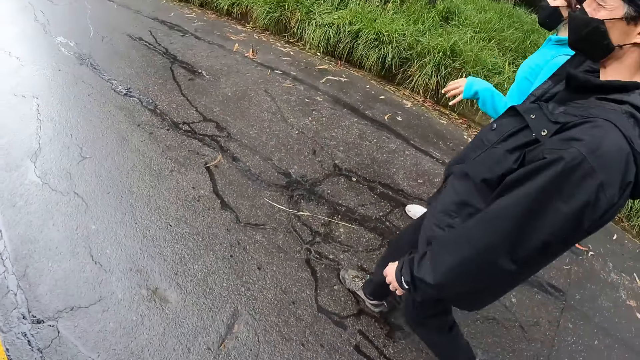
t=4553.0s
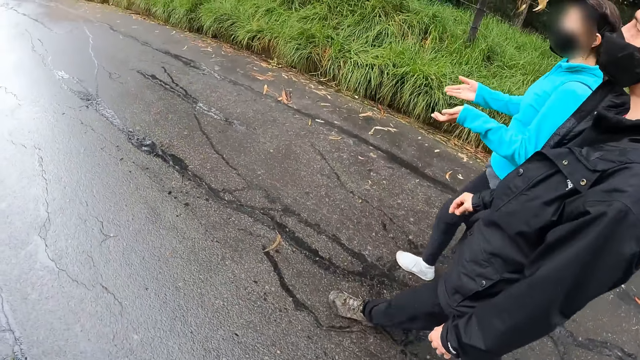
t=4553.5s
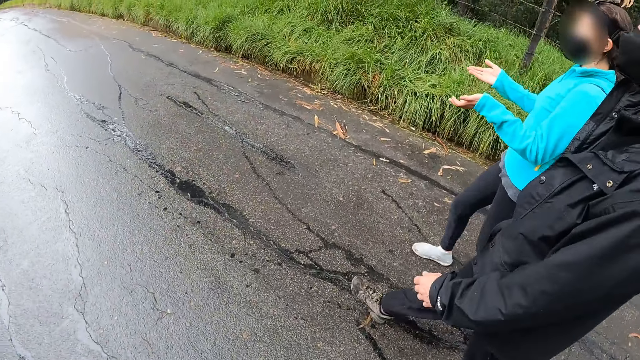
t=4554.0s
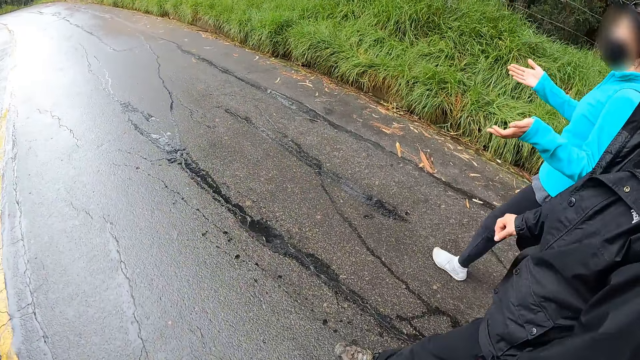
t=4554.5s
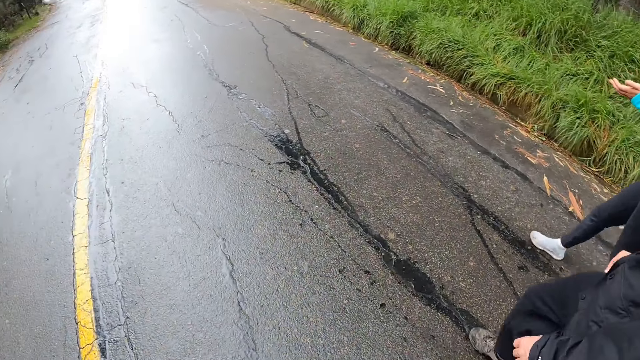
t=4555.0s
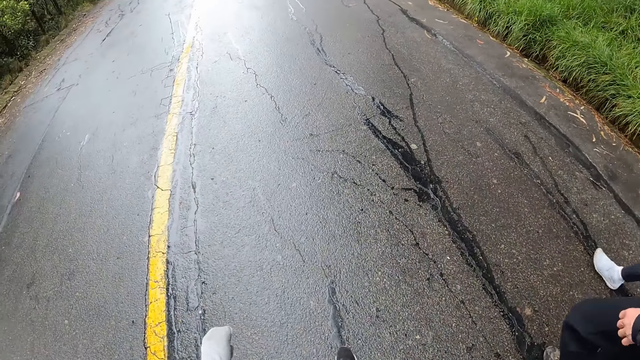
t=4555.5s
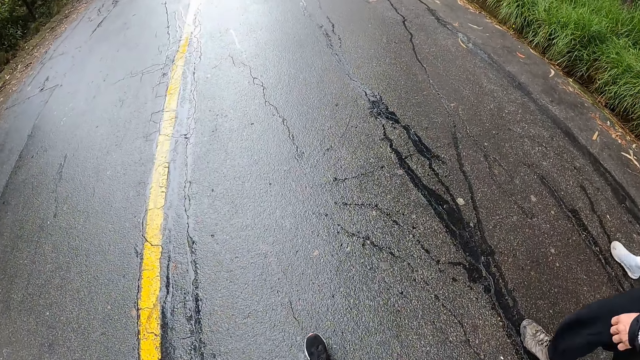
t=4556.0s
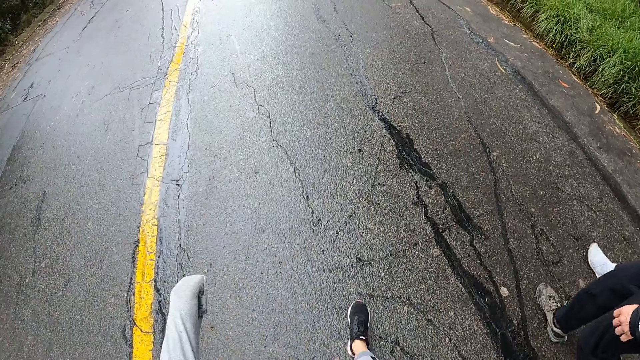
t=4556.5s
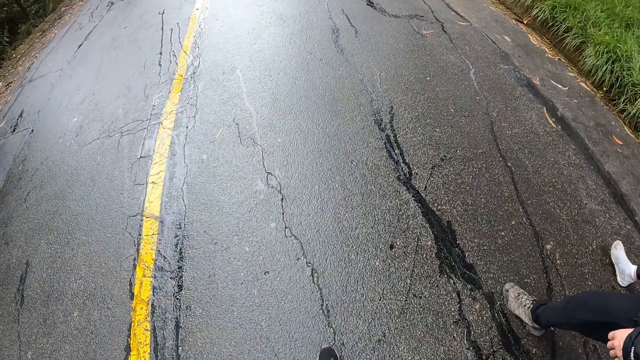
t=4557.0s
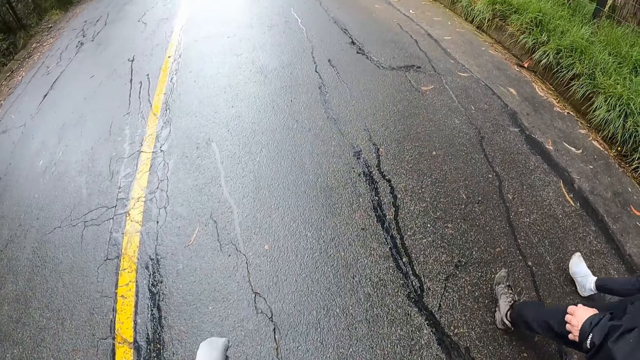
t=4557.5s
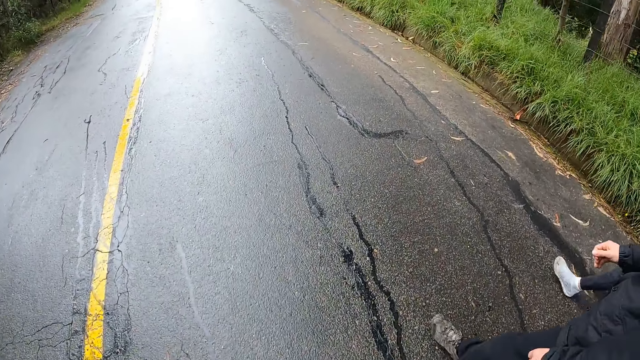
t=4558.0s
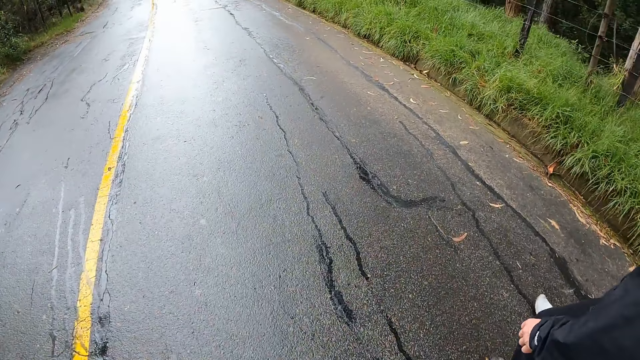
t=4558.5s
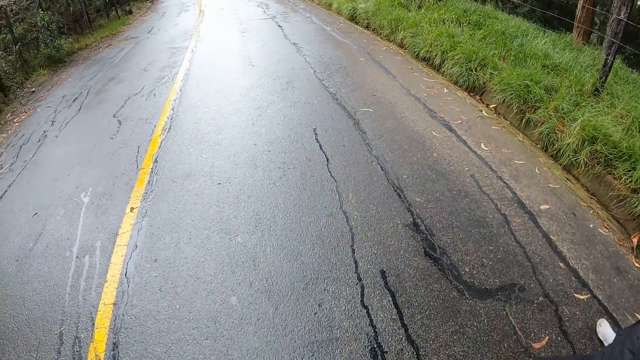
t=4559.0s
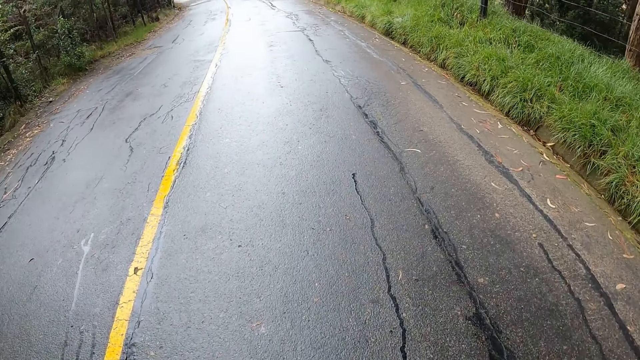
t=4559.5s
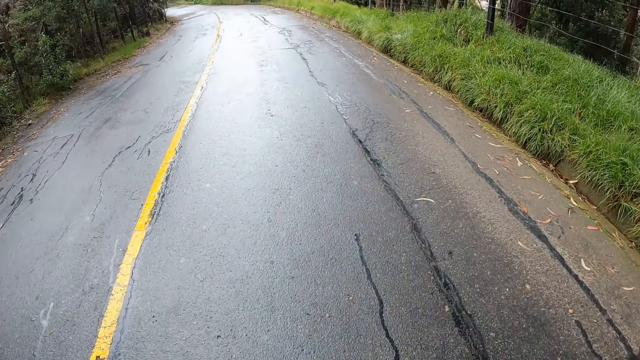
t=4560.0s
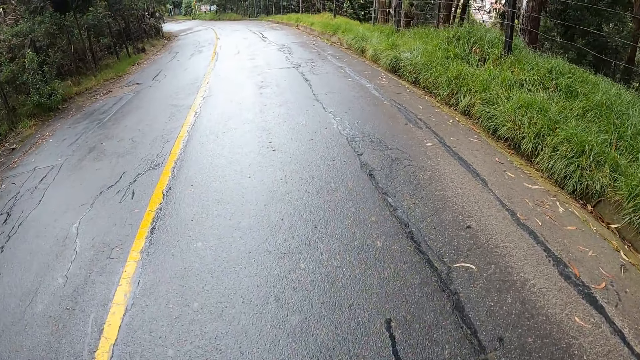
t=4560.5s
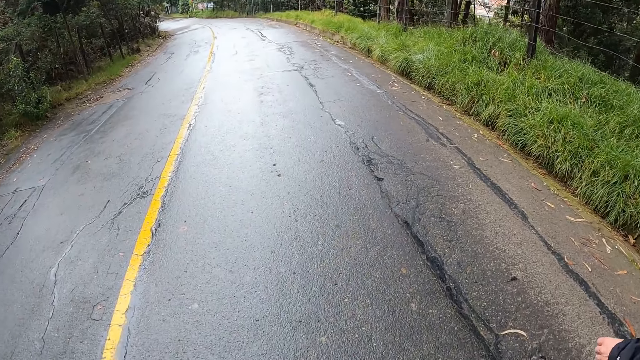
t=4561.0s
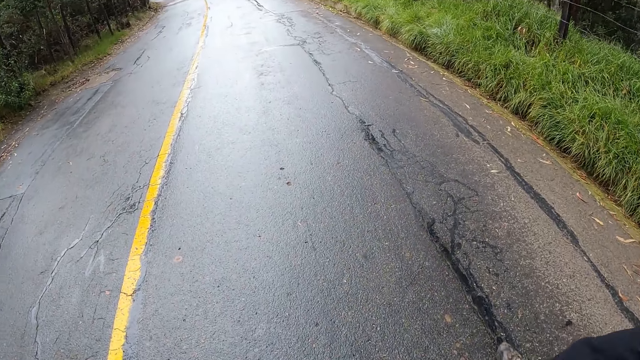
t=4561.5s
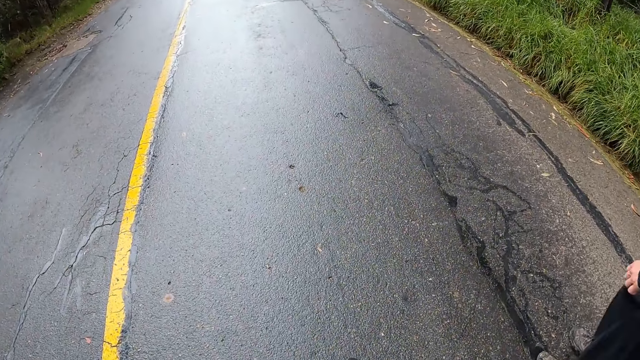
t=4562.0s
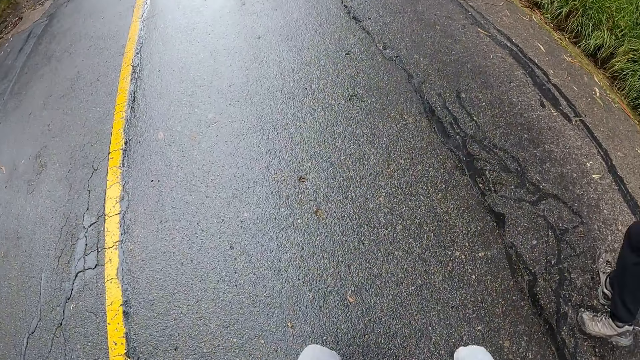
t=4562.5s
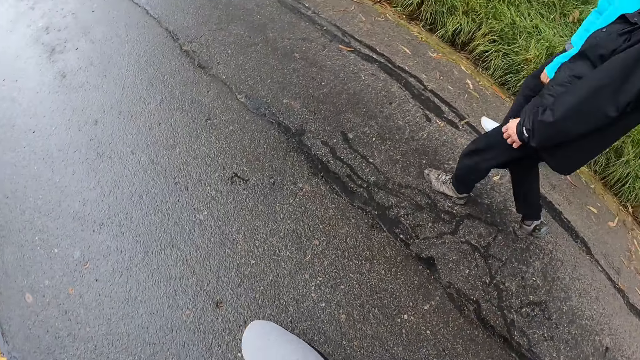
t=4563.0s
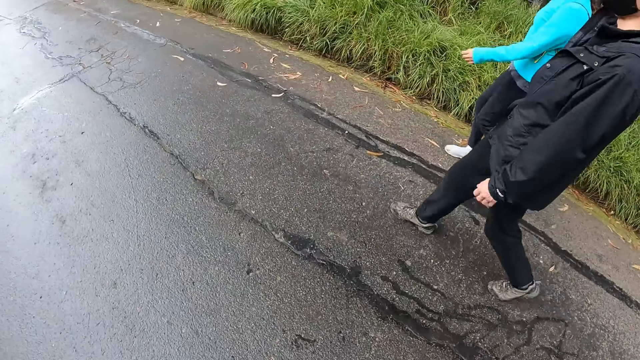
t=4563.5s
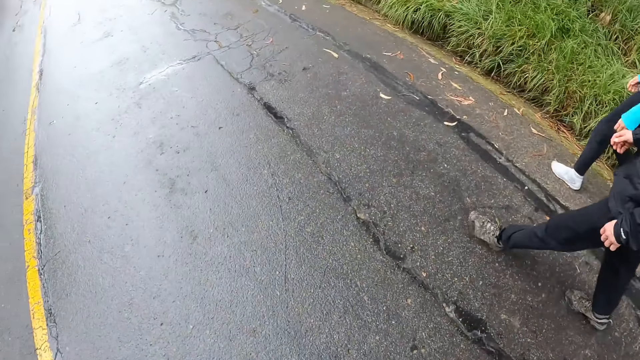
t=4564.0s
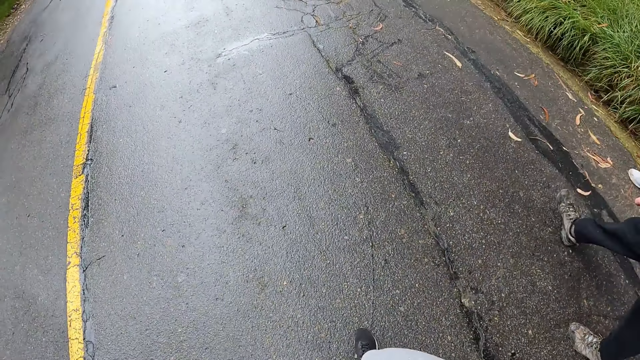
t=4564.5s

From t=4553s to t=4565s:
A lady talks to the camera wearer and a person with hand signs. The camera wearer walks on the road with the person and the lady.

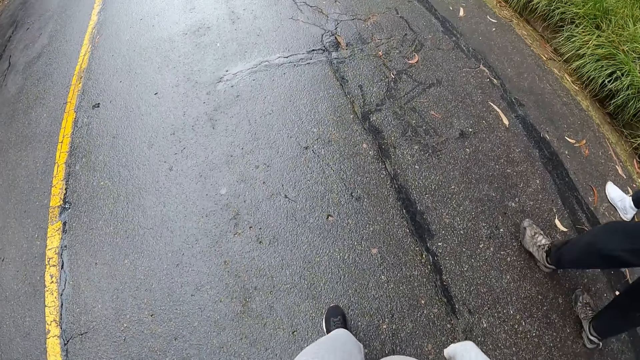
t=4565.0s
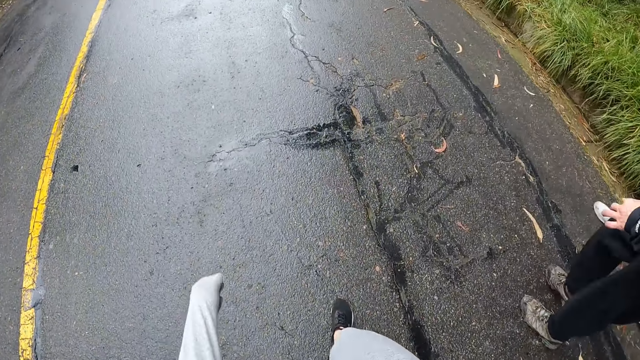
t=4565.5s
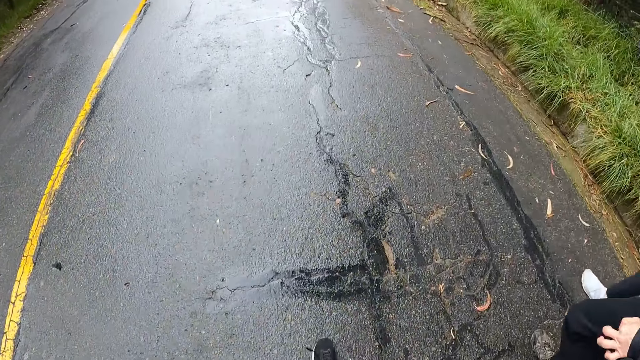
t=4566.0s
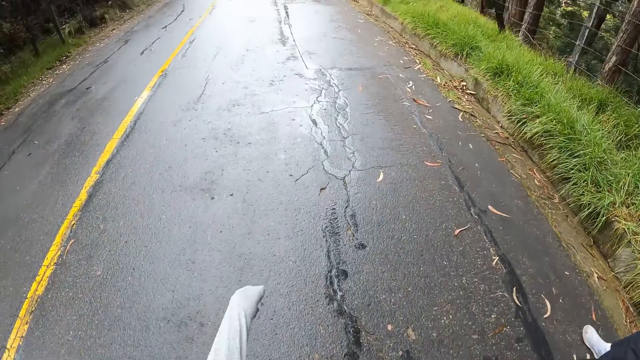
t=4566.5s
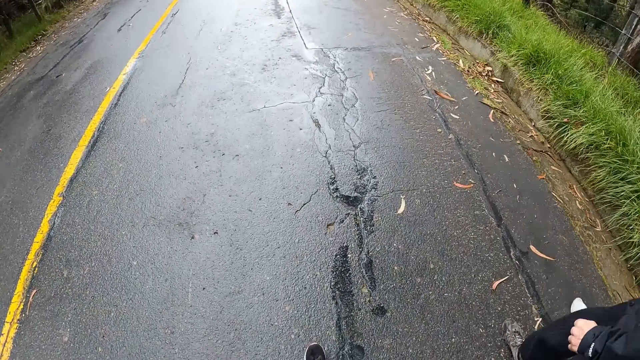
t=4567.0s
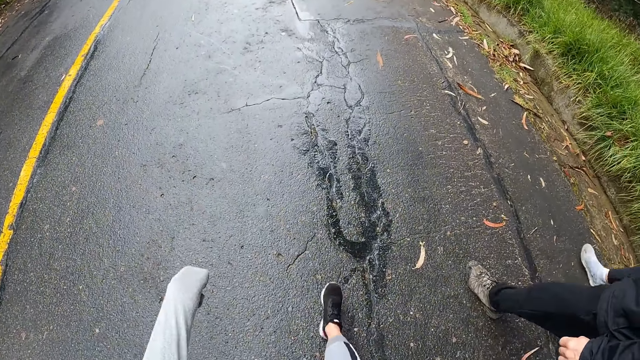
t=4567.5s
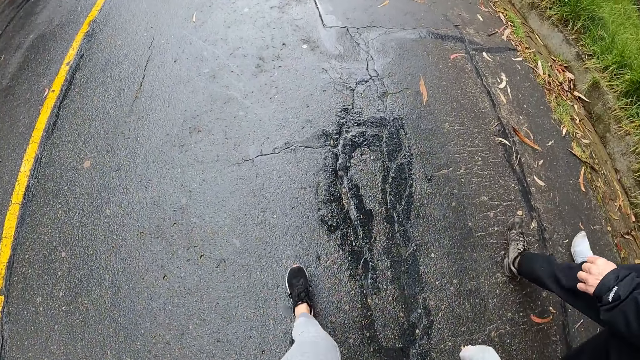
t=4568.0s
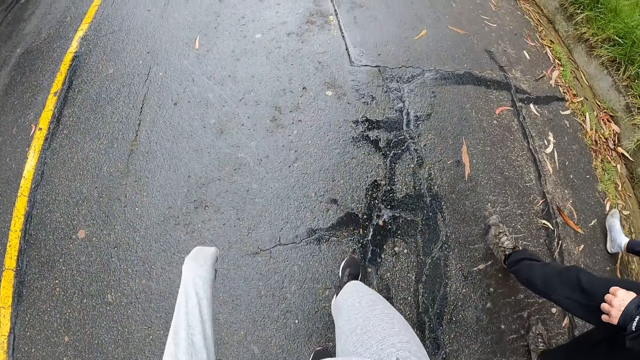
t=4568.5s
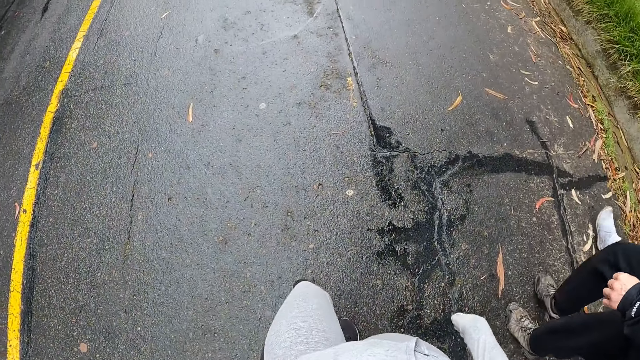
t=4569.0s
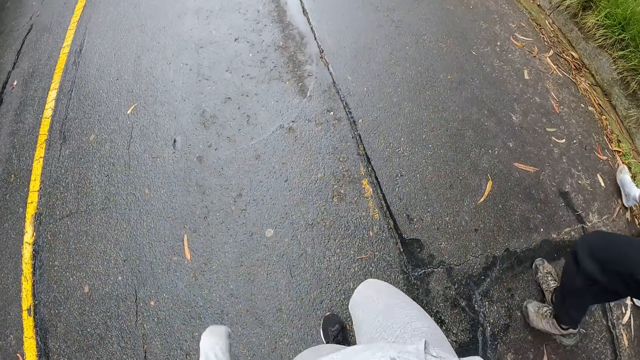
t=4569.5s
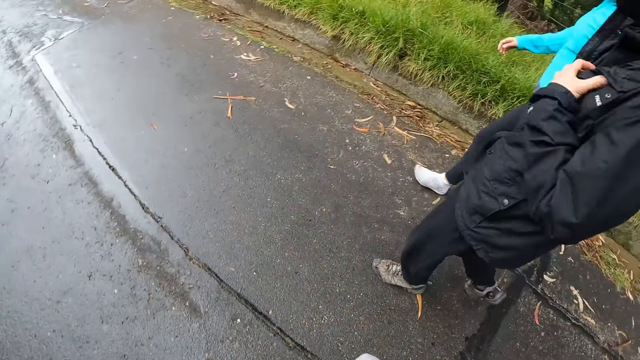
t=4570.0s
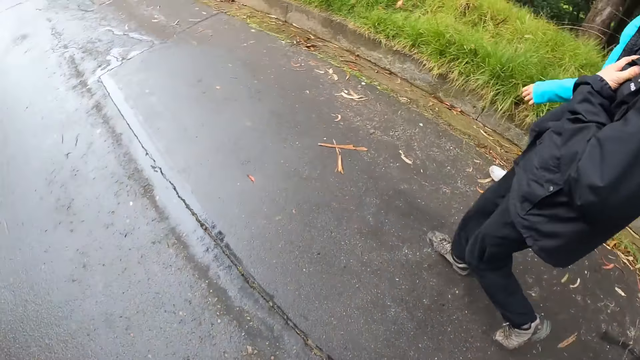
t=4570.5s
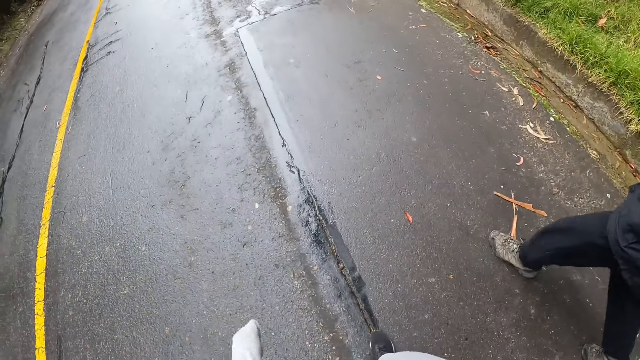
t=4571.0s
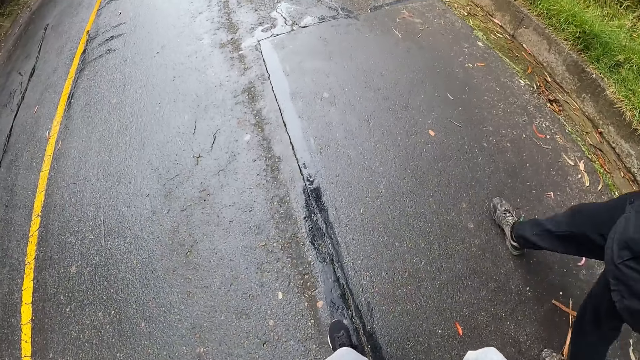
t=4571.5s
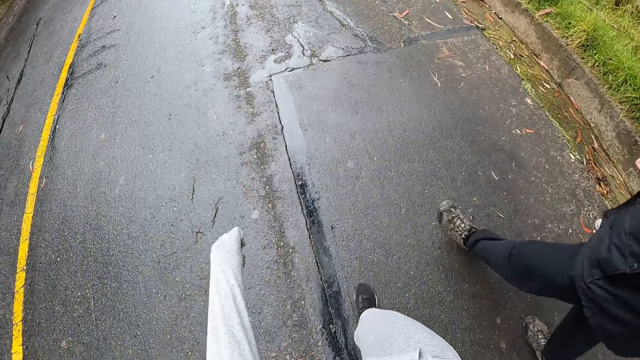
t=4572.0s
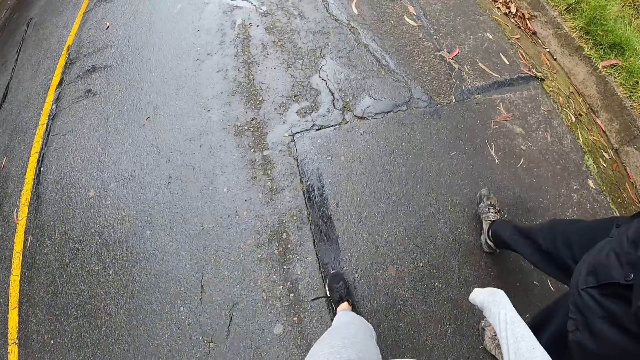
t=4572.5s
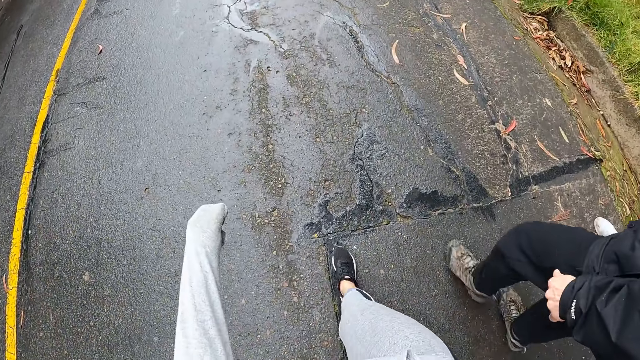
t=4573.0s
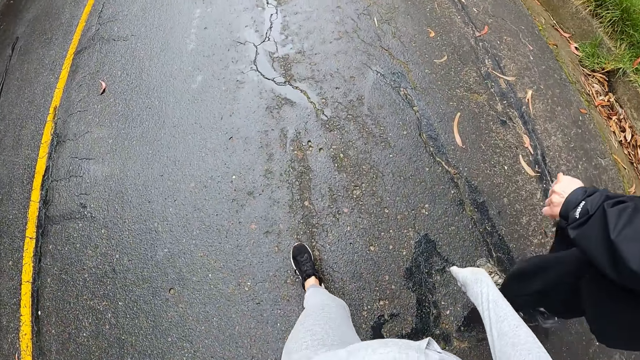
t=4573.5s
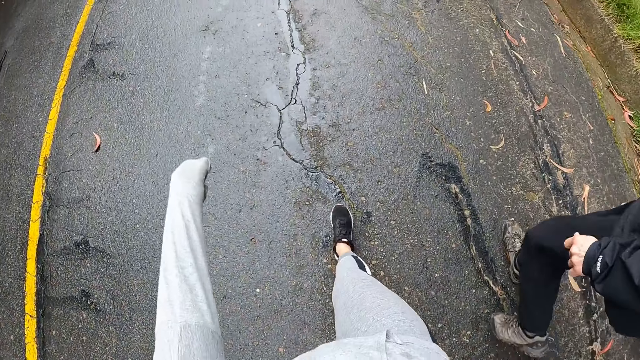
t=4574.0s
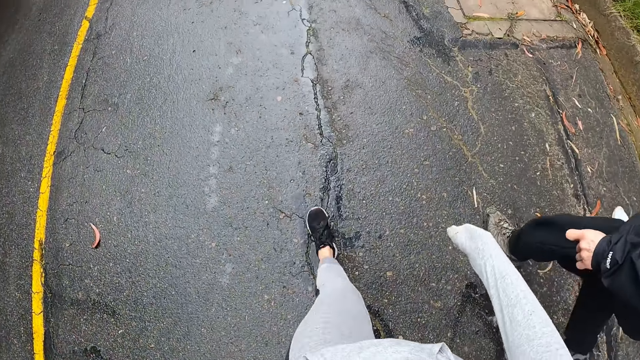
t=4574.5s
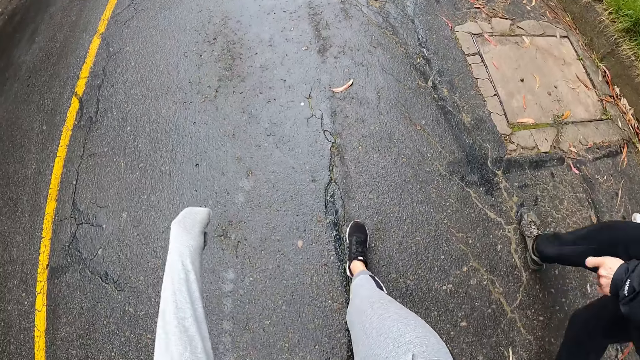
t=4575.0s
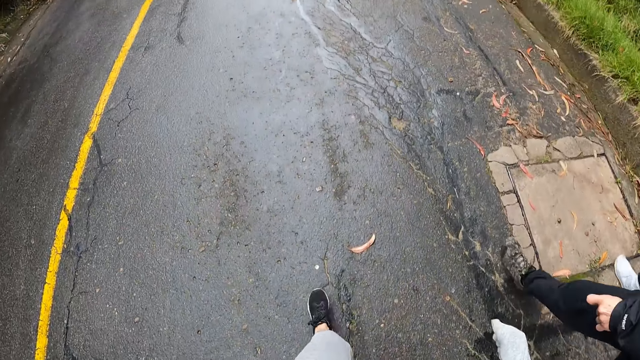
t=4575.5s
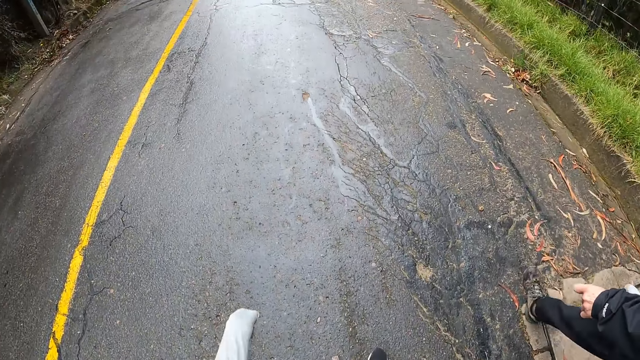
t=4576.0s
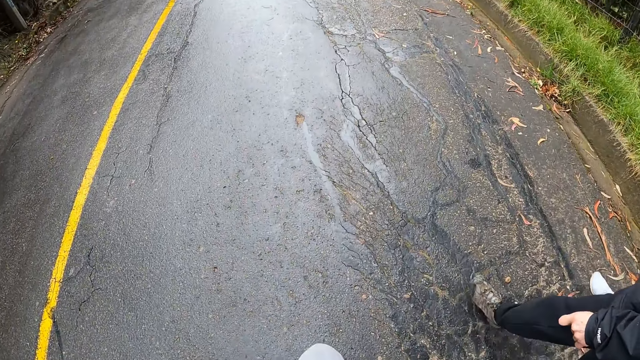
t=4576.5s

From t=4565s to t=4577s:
A person grabs the black jumper with the left hand. The camera wearer walks on the road with the person and a lady.
